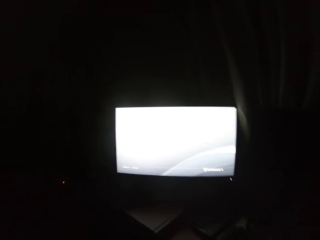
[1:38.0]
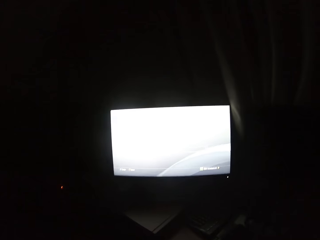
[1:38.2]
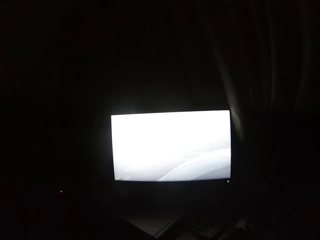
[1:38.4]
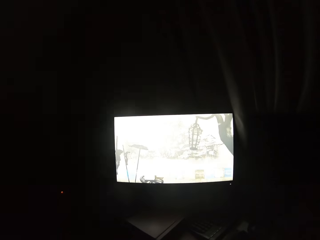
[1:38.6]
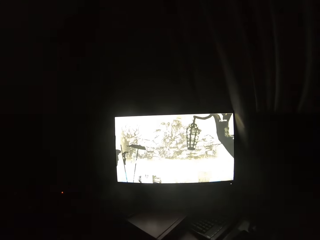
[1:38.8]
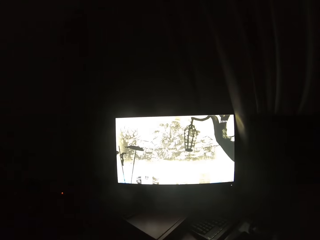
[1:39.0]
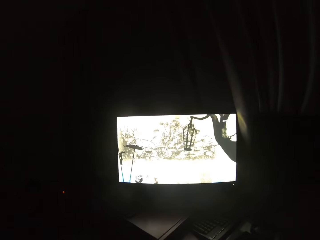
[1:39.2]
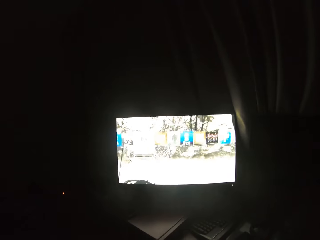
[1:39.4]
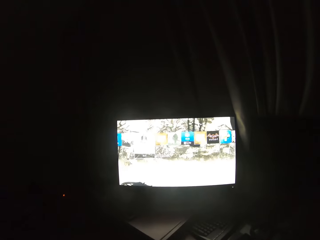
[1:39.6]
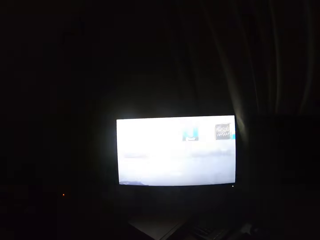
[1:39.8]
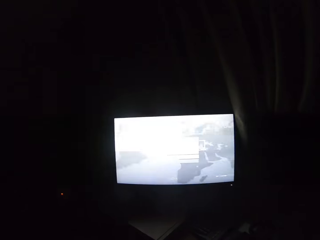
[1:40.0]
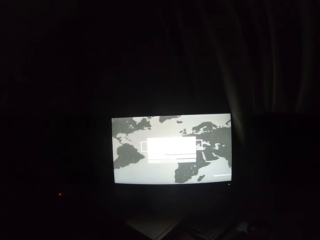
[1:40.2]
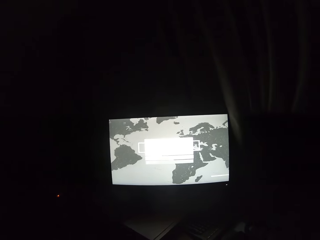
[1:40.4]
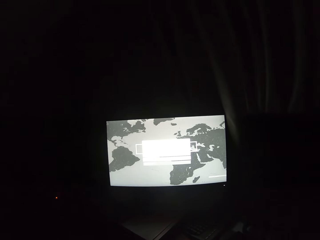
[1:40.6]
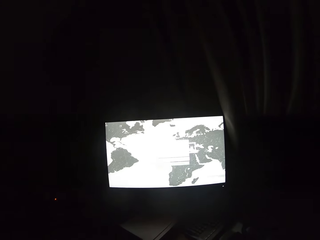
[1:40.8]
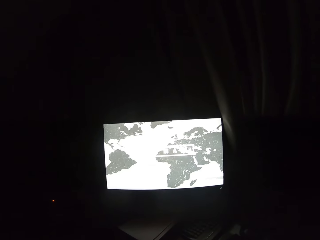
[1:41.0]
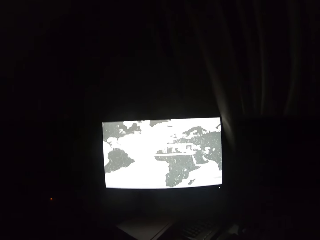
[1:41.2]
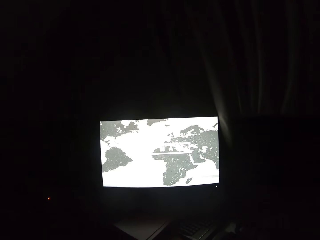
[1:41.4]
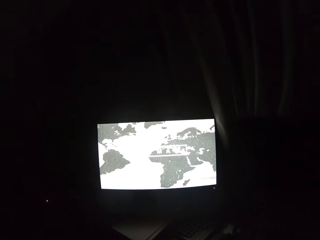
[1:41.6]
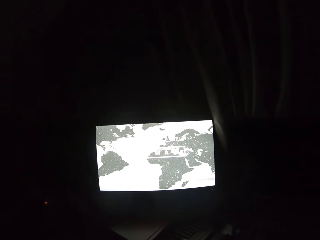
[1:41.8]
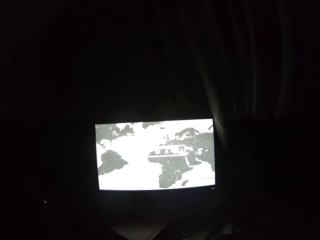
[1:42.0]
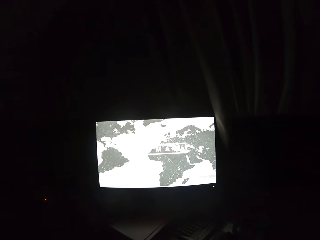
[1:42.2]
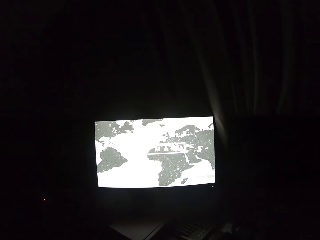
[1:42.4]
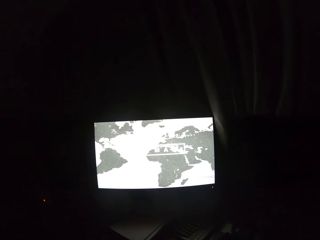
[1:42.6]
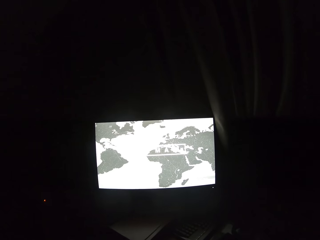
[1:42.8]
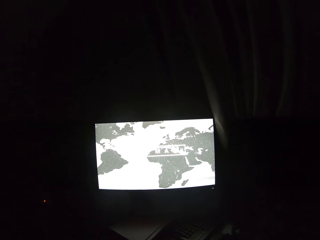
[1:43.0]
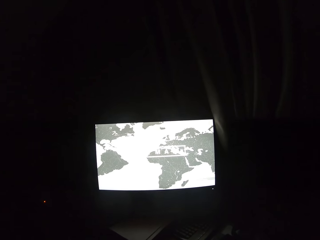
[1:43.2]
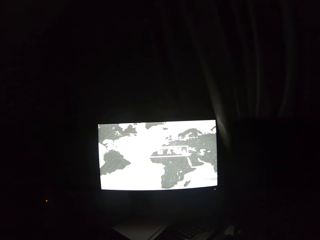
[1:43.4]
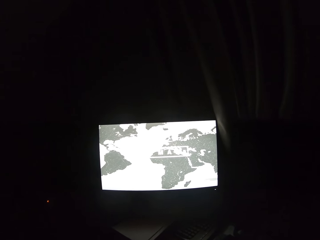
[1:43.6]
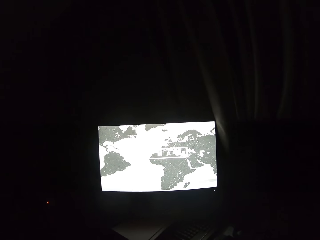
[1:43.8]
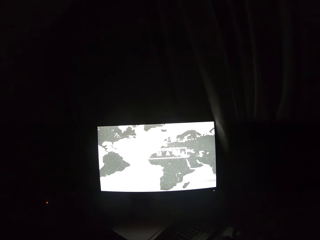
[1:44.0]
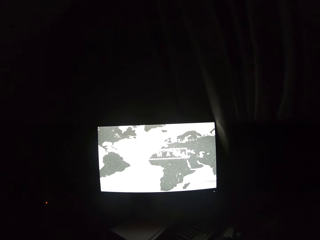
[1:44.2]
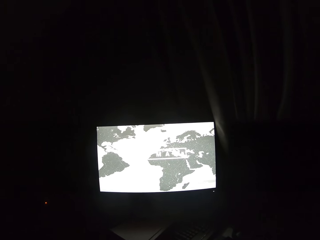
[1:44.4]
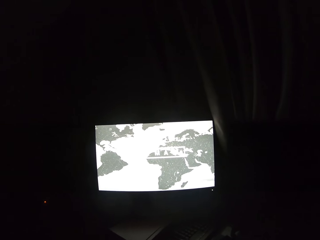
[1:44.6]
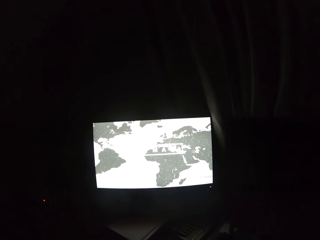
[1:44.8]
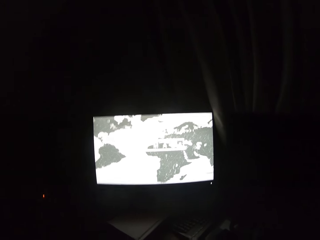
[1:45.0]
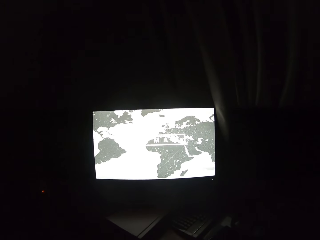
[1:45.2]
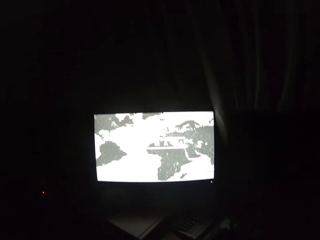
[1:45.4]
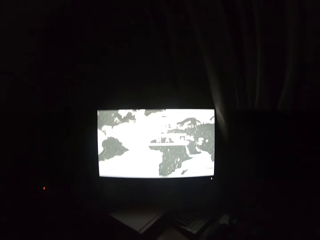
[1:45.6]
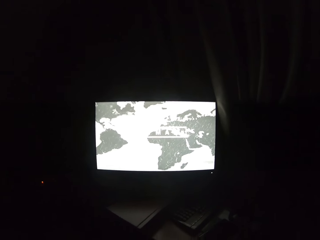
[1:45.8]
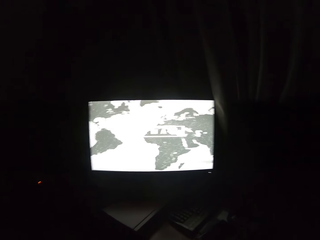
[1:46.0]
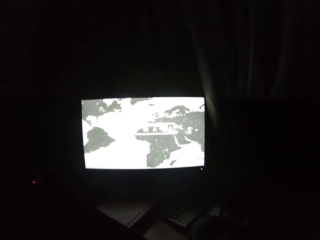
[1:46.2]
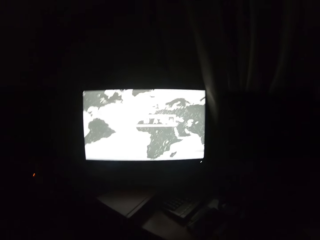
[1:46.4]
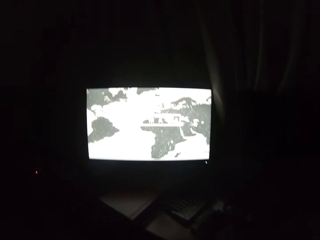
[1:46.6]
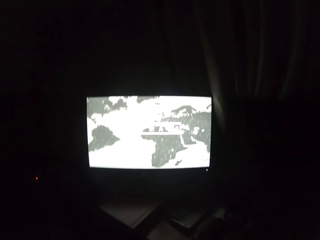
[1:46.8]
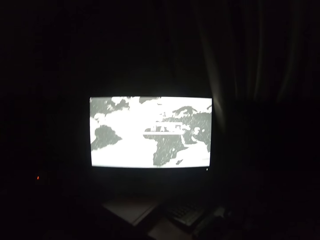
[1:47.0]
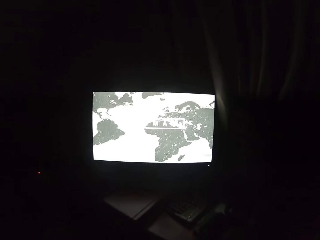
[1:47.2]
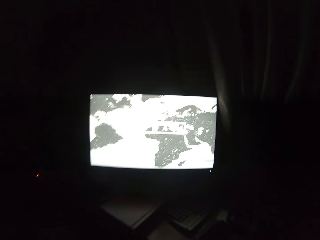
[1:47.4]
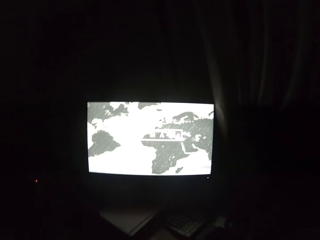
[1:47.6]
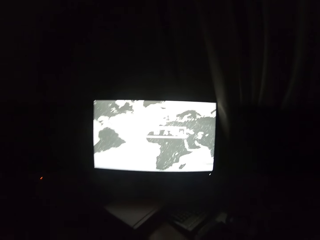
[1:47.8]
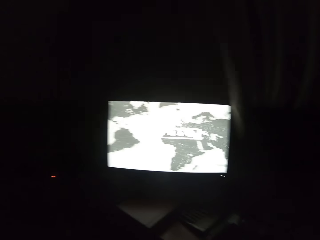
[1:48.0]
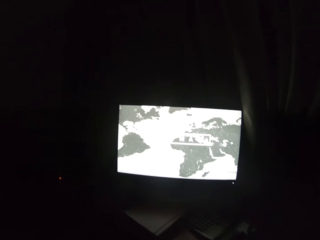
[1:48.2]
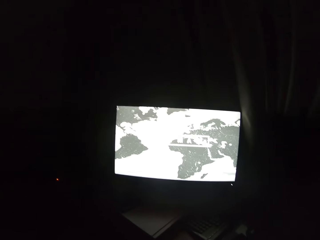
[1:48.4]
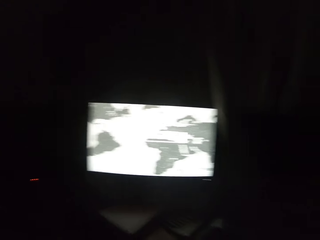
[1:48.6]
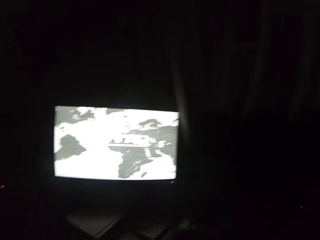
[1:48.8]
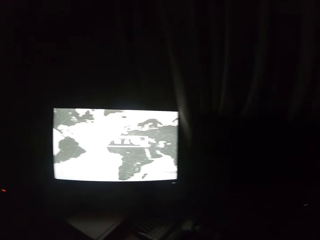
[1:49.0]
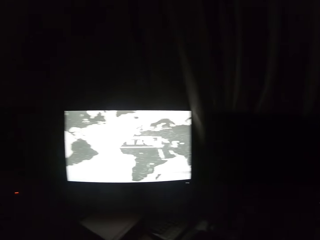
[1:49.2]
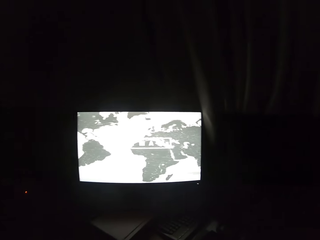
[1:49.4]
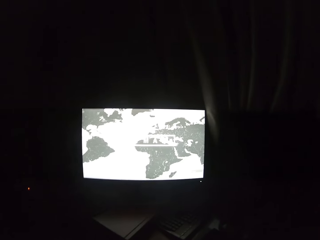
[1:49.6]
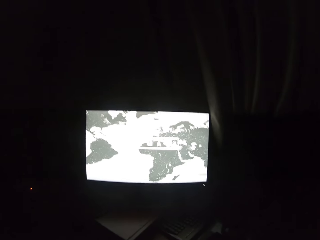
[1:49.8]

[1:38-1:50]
The camera wearer interacts with images on the computer screen with the gamepad in his hands. He displays pictures on the desktop.

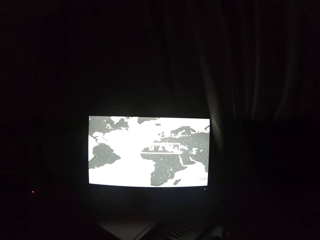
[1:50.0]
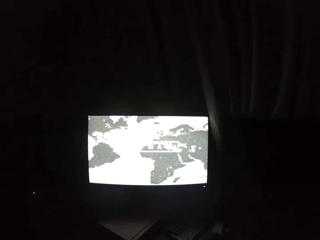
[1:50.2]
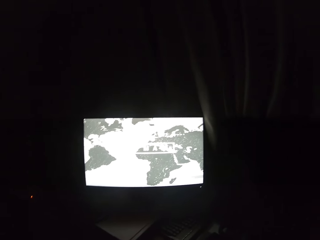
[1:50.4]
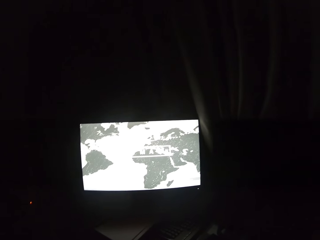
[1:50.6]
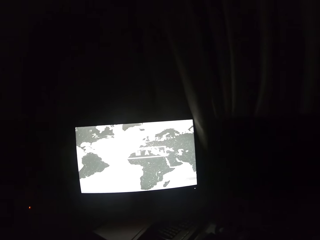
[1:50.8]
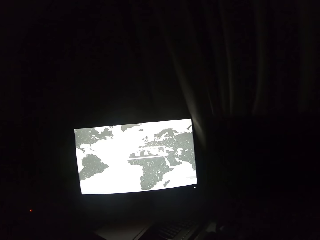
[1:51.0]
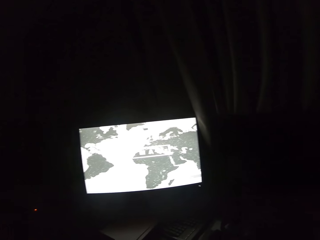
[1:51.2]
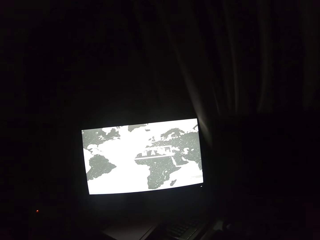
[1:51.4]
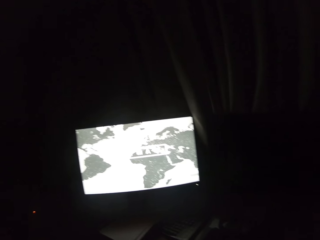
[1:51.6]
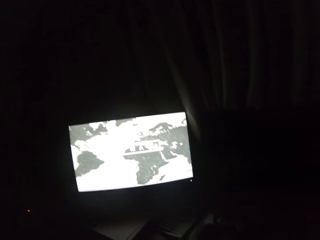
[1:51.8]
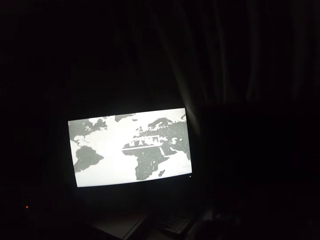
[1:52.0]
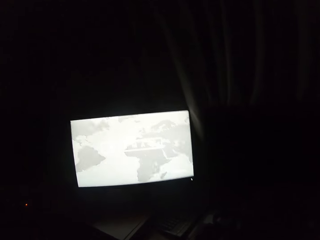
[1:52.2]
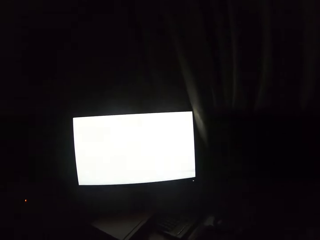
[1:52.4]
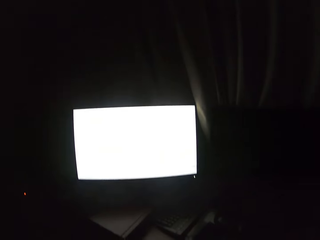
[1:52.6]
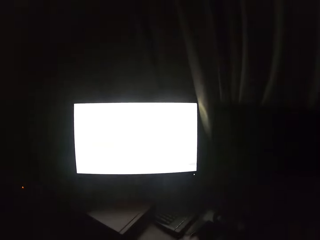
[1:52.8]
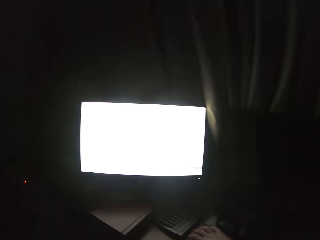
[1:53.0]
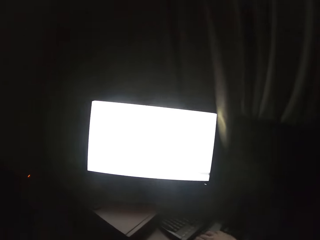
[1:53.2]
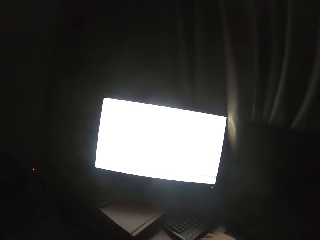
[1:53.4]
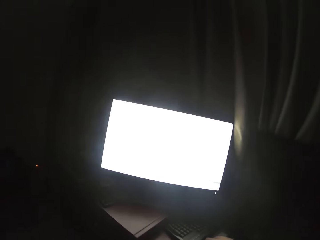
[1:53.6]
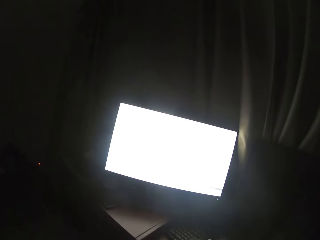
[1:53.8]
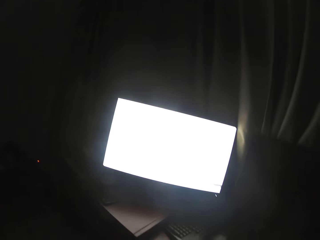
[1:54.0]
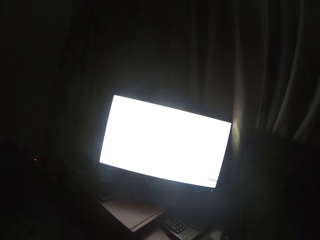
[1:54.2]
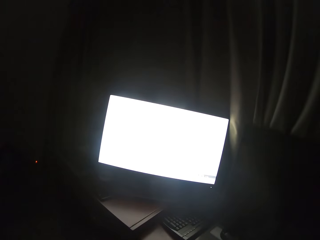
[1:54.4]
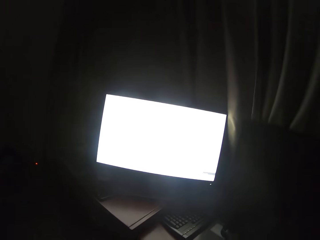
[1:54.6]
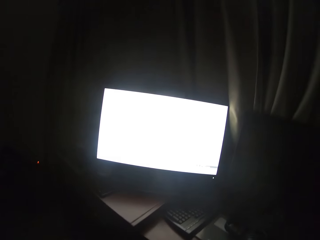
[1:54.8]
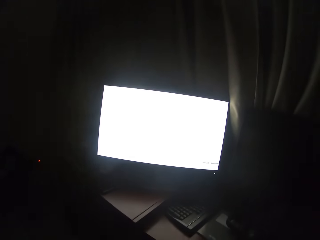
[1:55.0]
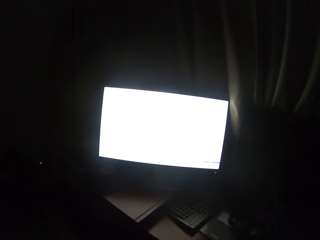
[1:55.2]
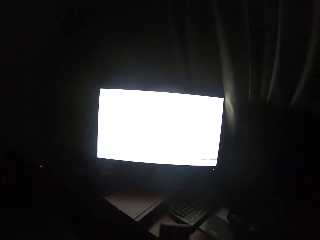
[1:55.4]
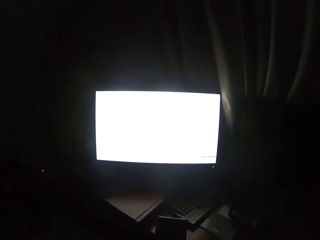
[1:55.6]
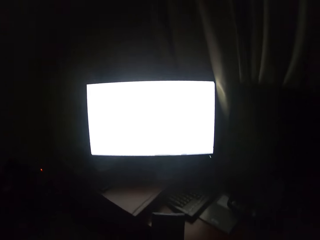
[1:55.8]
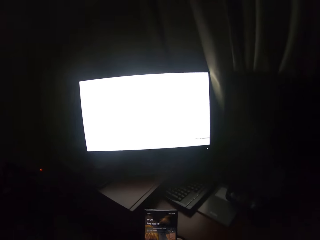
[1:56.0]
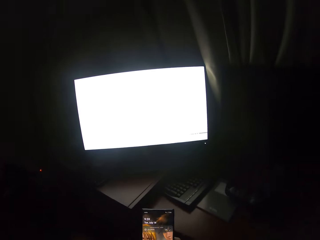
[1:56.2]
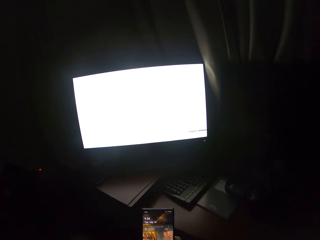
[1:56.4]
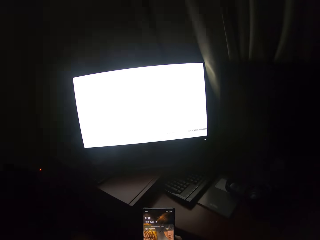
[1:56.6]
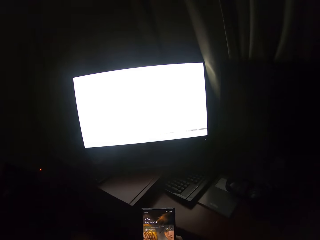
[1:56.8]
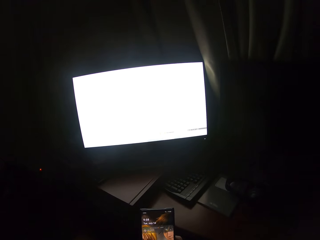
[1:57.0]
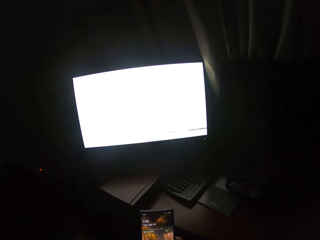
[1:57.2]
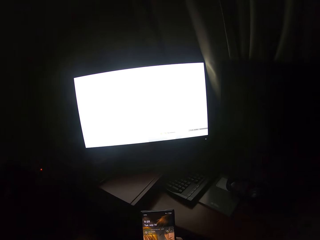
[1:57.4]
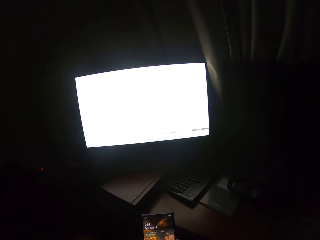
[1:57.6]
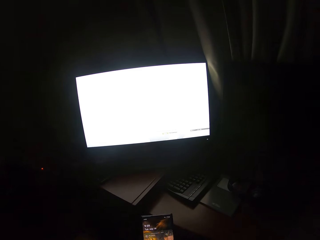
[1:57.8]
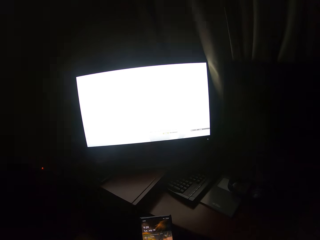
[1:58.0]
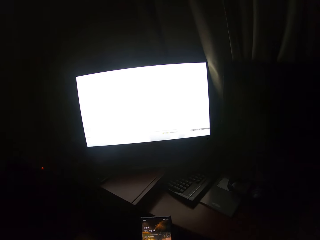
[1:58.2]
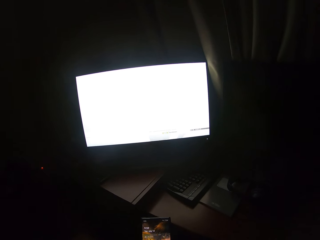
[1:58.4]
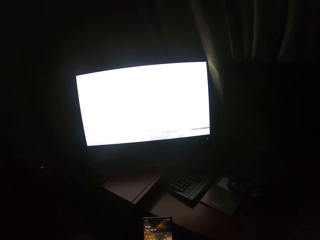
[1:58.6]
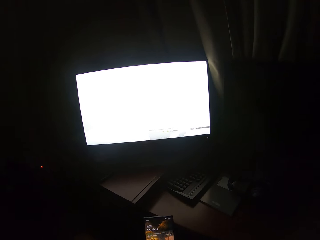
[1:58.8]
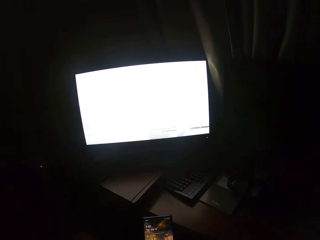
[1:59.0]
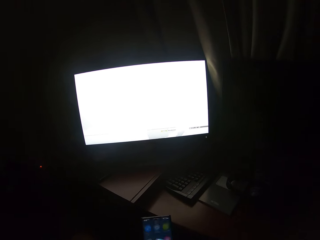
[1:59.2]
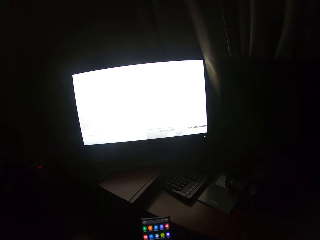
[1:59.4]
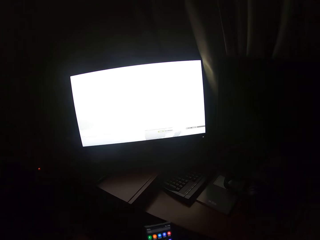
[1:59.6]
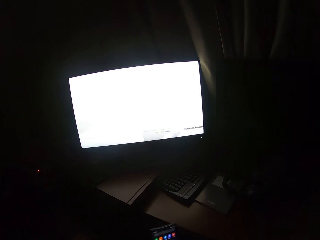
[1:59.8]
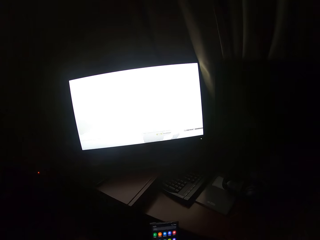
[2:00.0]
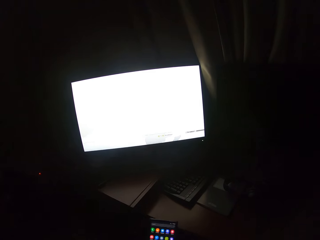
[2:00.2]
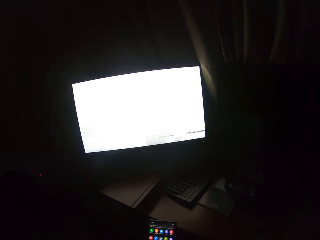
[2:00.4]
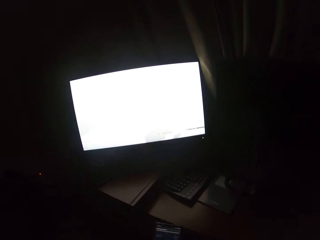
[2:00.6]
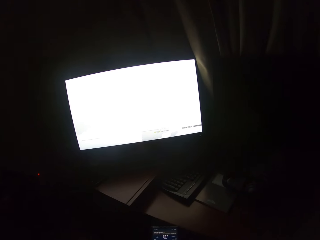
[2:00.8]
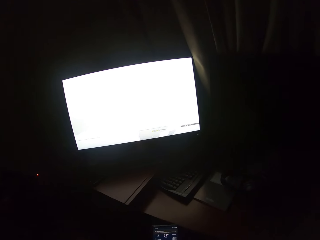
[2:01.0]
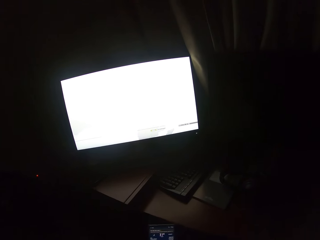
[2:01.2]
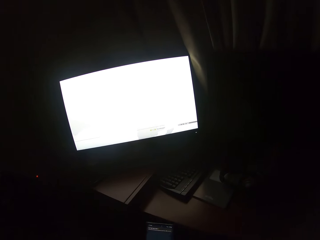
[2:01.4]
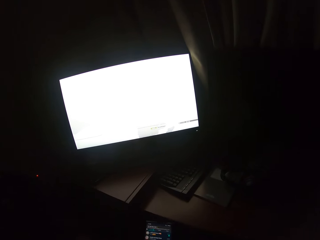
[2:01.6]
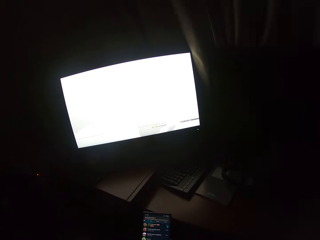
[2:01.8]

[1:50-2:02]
The camera wearer interacts with a phone in his right hand.
